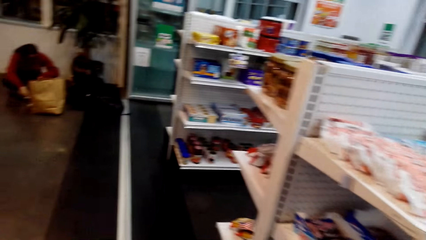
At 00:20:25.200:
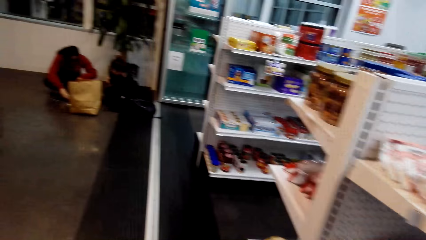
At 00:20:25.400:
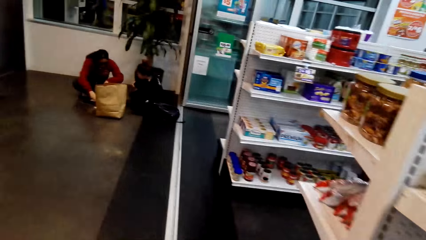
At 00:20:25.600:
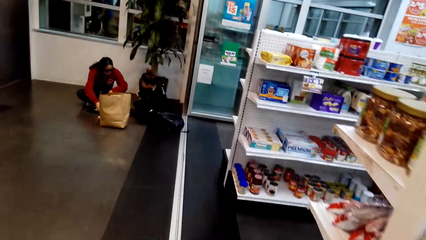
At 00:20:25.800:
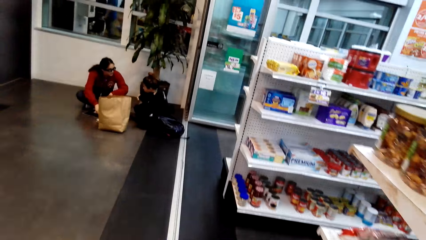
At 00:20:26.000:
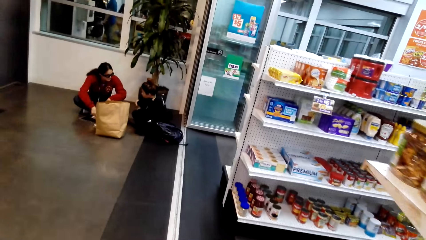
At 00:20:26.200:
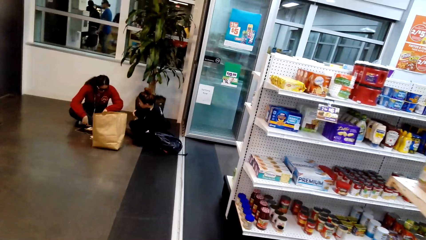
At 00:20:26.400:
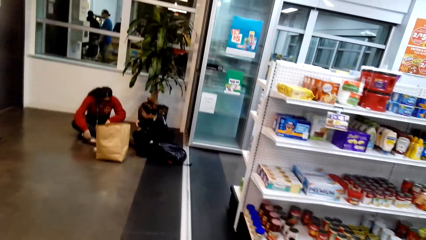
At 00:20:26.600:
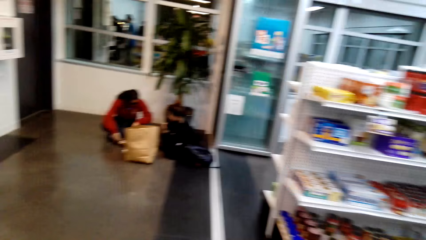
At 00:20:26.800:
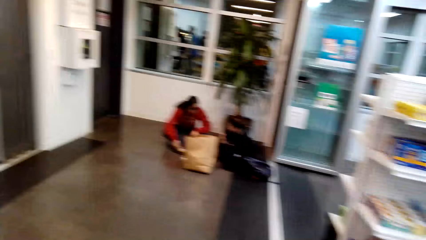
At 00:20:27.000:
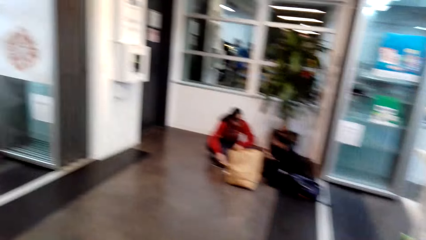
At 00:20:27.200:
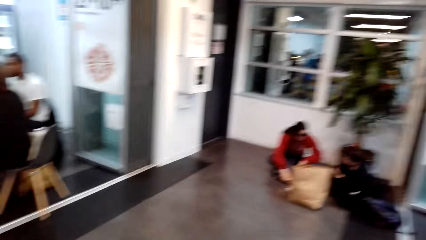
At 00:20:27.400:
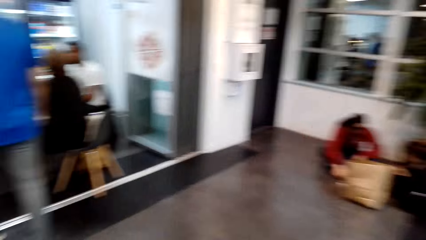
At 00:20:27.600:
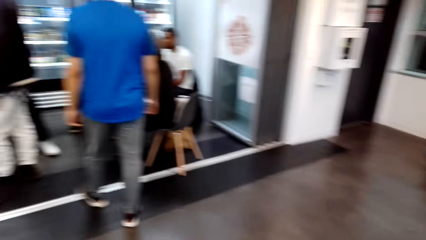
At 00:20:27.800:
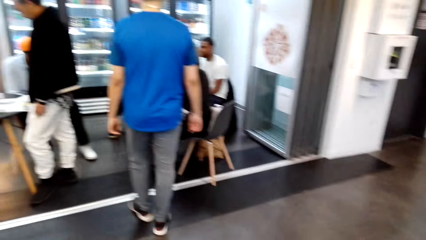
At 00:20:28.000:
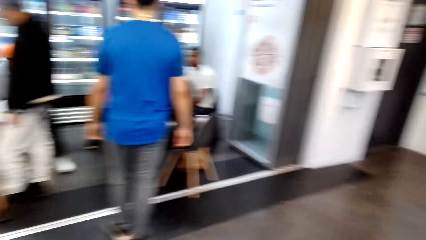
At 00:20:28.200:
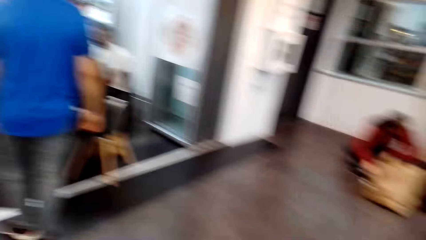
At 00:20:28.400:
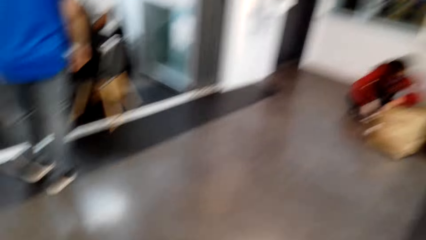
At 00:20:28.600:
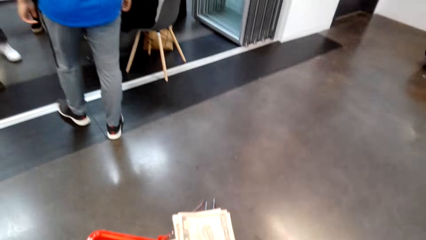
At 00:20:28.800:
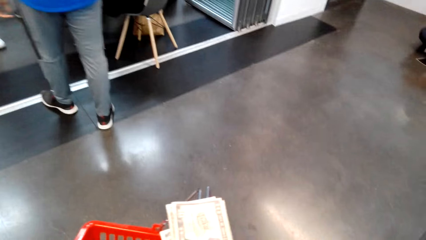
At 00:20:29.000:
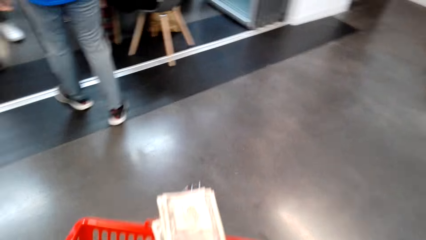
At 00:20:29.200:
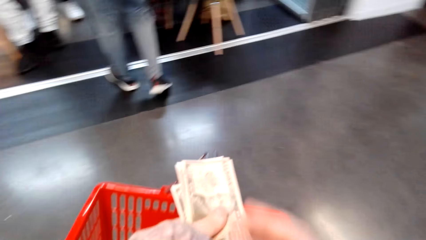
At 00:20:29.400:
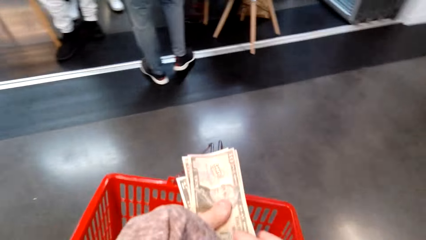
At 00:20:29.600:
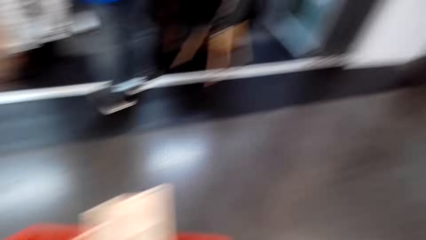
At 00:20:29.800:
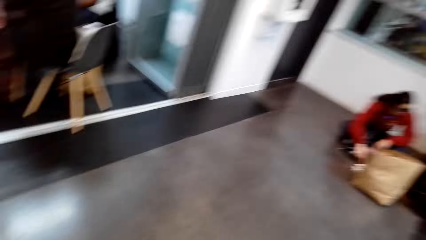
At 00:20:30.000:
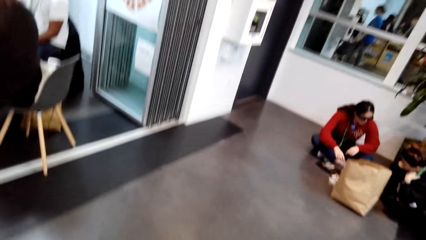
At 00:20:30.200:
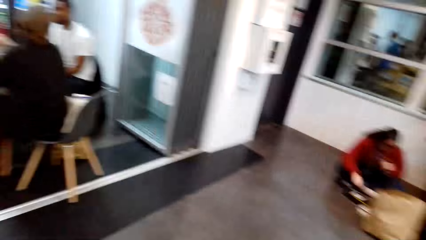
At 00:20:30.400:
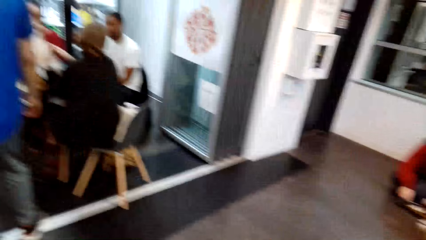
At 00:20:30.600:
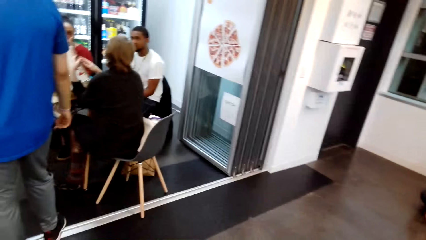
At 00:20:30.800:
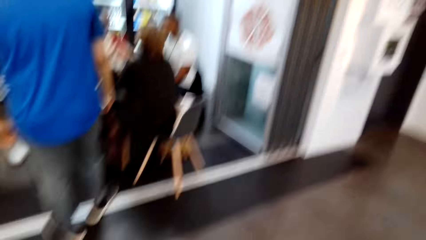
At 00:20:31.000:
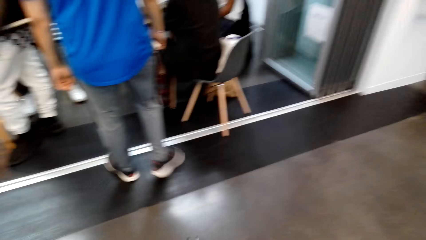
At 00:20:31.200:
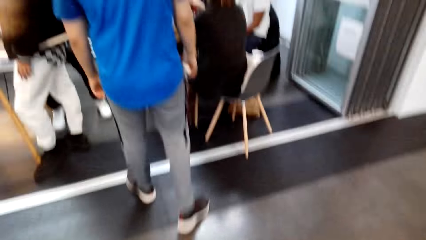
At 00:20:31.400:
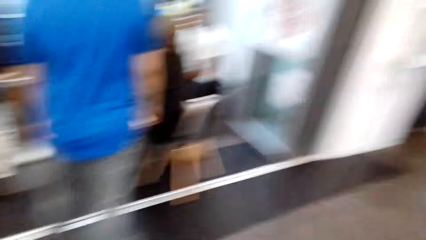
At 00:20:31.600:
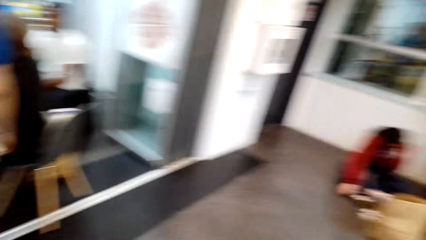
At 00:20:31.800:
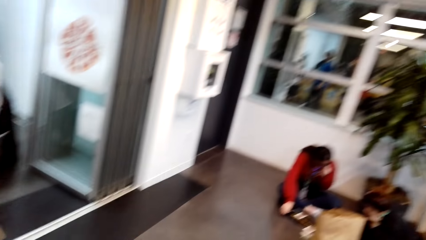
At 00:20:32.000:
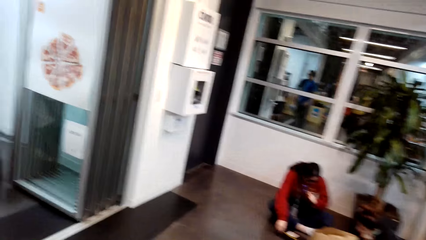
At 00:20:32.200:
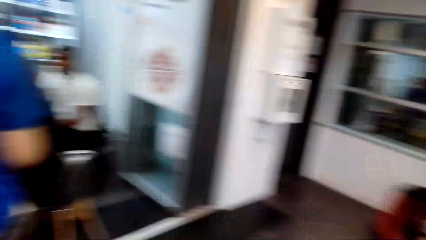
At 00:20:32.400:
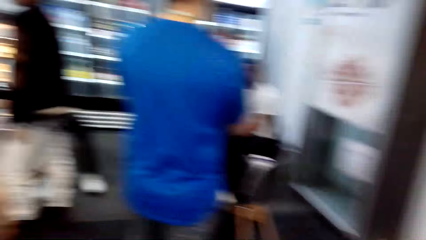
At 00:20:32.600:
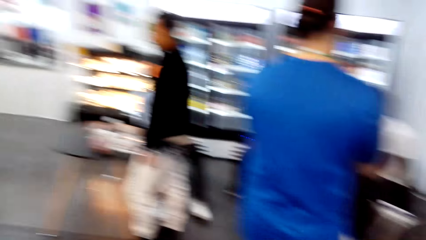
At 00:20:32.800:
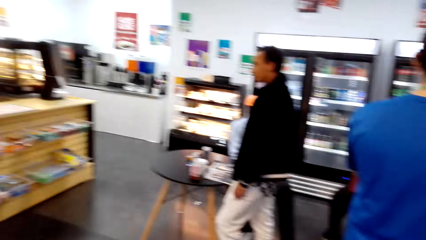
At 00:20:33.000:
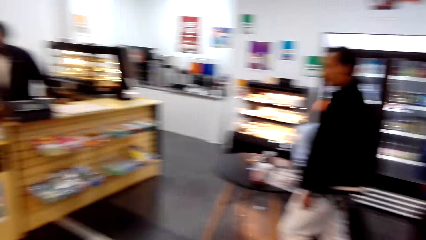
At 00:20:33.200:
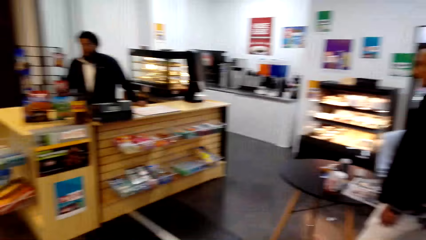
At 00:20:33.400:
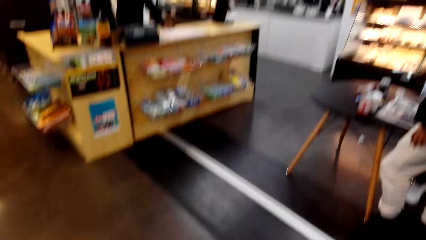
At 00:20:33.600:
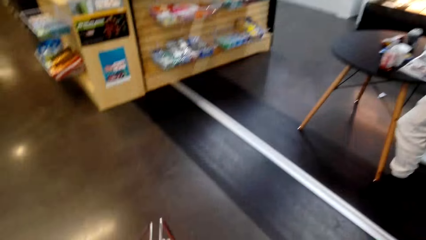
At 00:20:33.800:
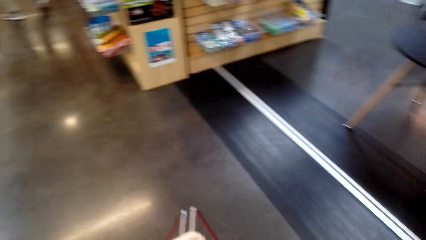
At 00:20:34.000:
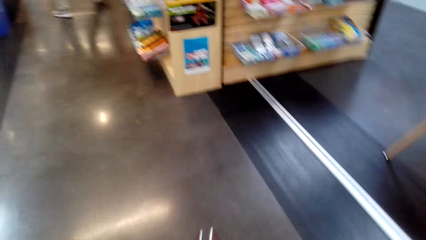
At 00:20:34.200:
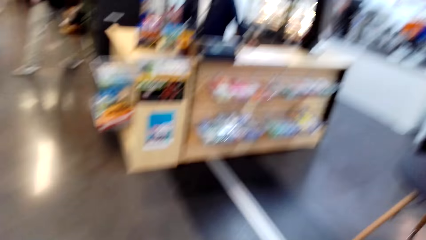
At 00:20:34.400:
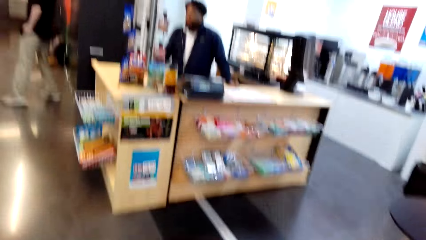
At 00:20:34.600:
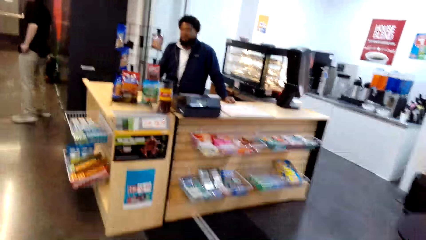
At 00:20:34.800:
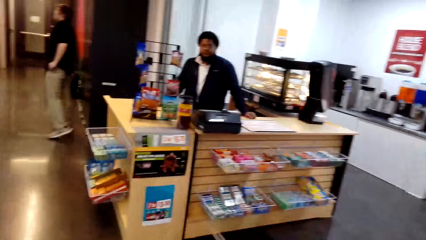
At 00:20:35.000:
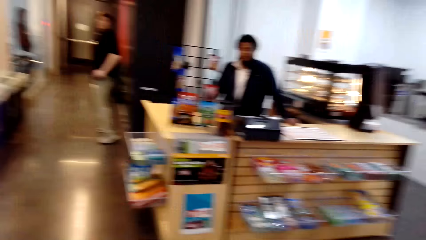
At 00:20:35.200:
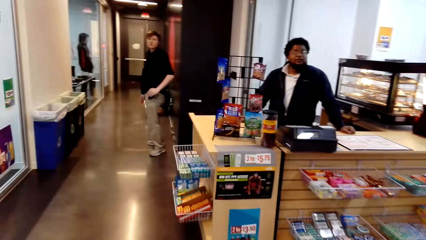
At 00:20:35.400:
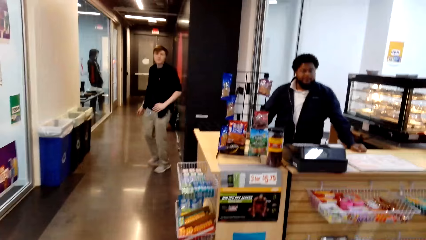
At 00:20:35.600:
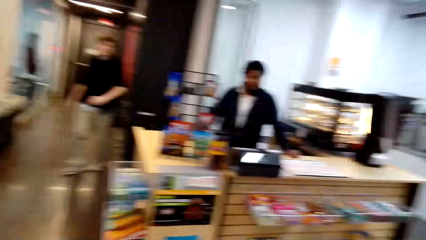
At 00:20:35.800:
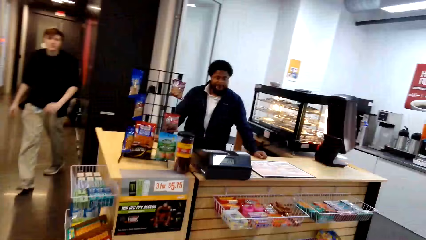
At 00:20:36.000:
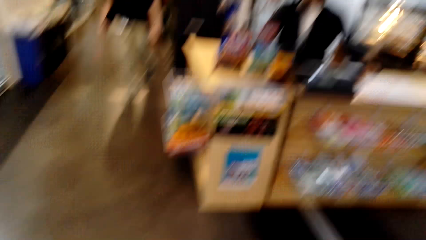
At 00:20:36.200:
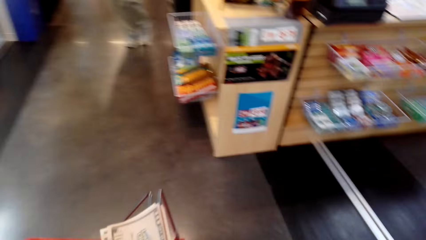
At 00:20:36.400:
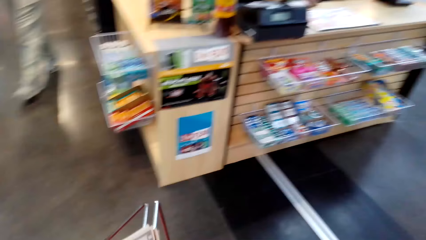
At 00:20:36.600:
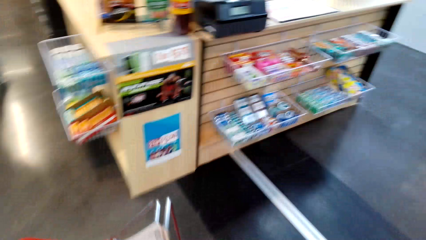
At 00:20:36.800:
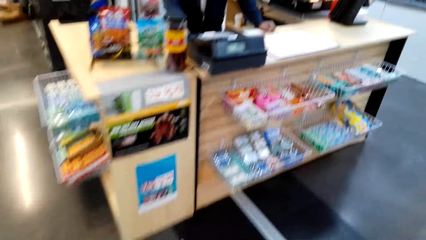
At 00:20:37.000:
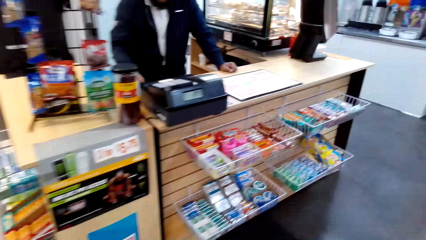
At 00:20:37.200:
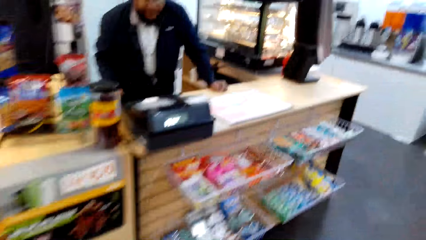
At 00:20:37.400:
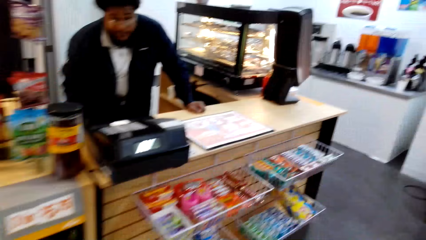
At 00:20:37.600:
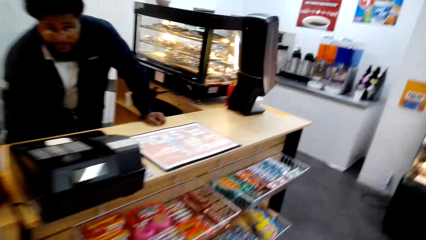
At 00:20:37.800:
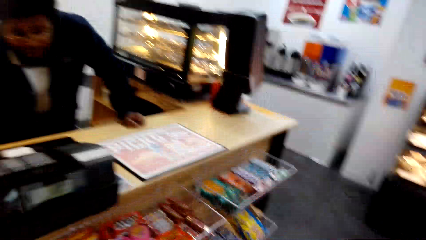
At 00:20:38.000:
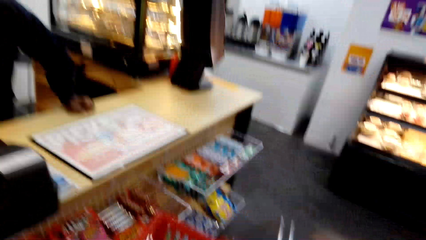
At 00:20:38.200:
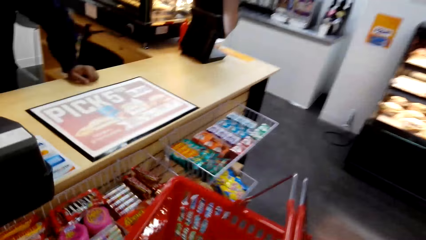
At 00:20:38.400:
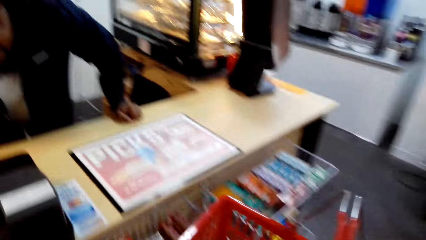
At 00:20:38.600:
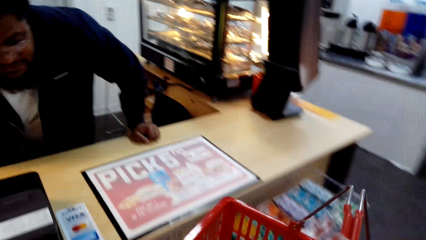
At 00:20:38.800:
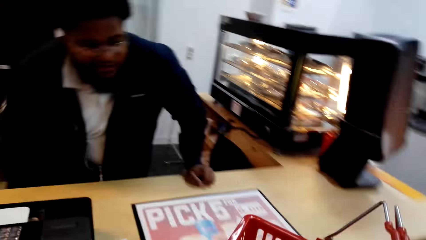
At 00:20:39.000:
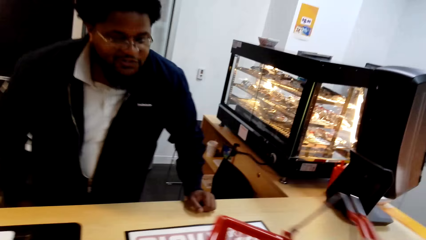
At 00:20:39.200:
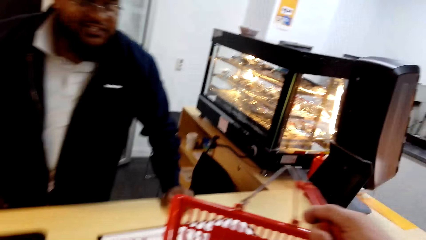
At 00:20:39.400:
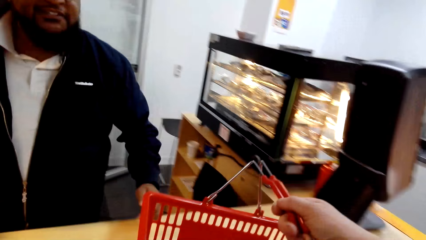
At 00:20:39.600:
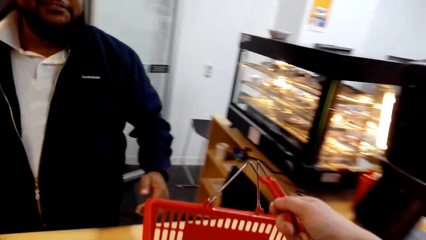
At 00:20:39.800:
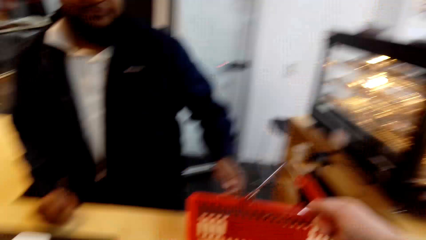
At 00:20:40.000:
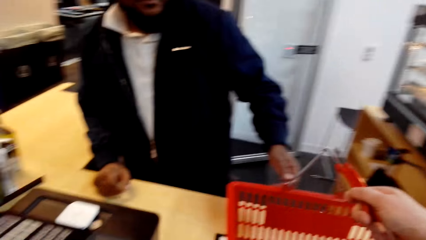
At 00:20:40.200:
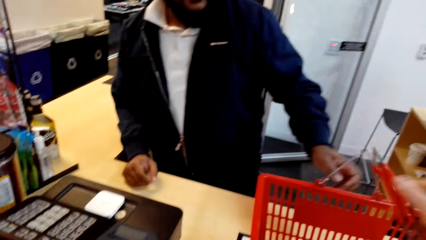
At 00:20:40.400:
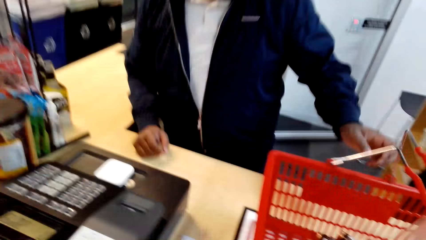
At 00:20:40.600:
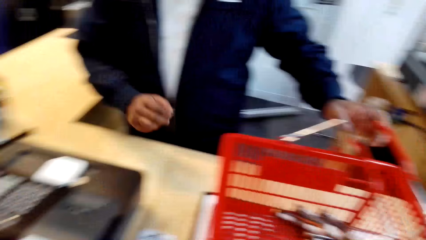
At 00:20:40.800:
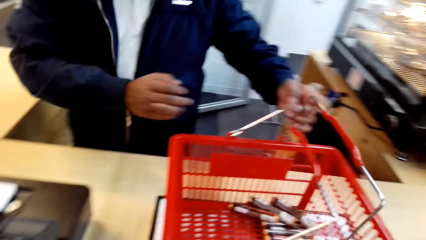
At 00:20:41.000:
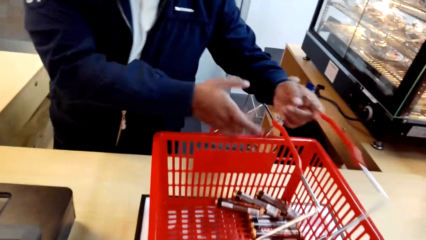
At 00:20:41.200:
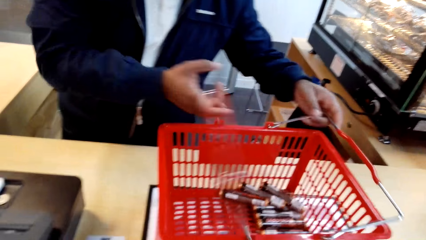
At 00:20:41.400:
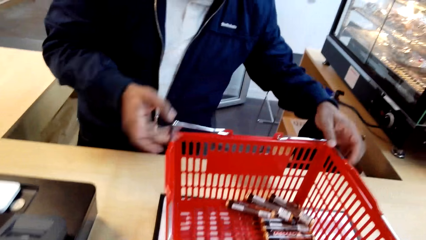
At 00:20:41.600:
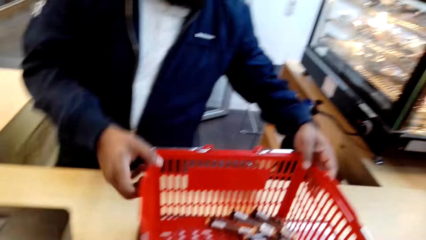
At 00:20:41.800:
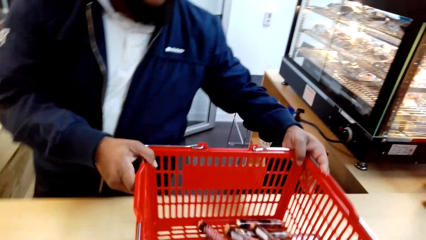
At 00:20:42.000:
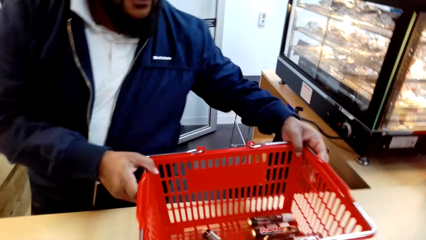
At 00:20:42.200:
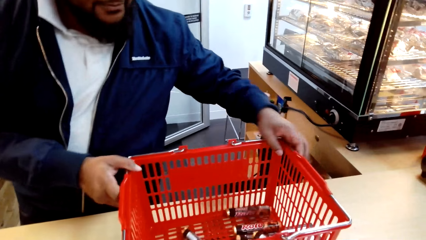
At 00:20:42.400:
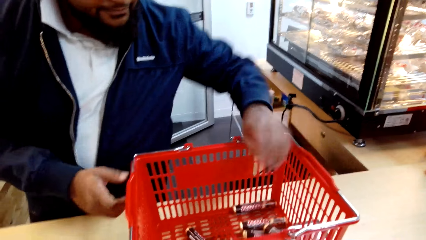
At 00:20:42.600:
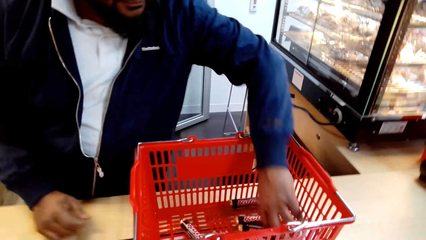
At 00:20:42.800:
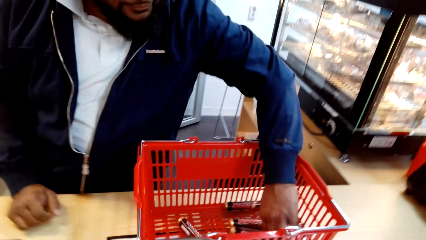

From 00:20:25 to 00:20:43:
The camera wearer walks forward. They look around the supermarket. They walk forward. They place a shopping basket on the counter table. A cashier holds the shopping basket handles and picks the shopping basket.
